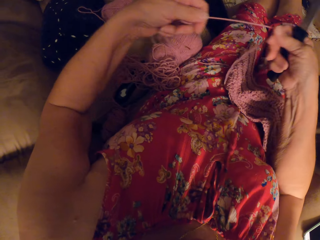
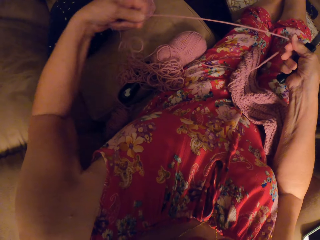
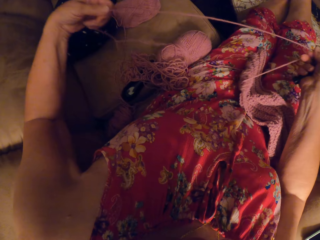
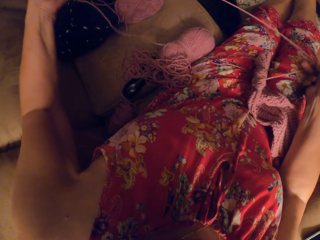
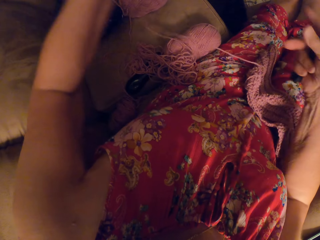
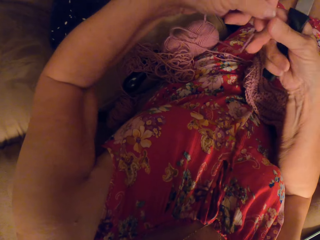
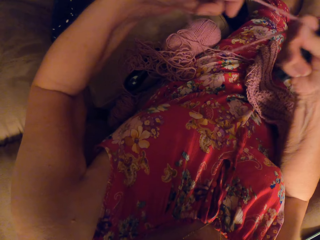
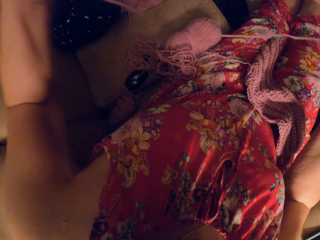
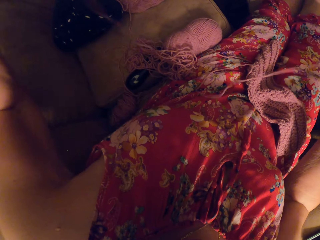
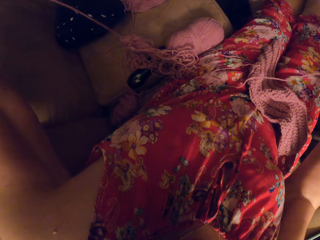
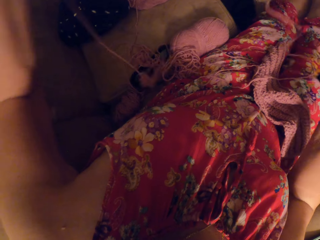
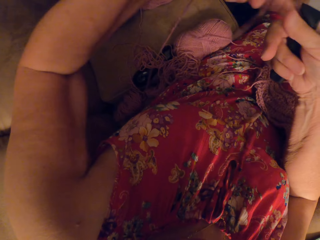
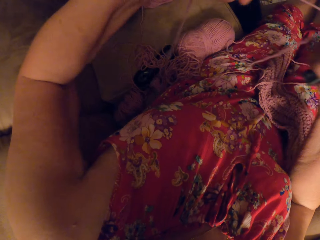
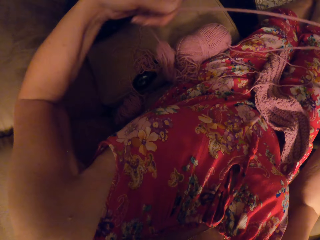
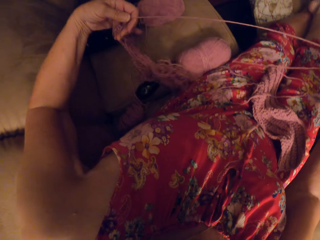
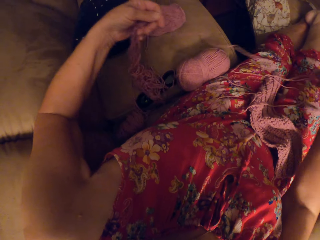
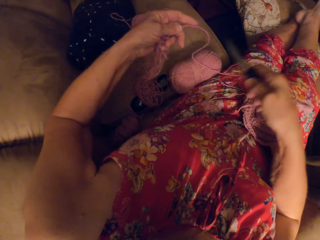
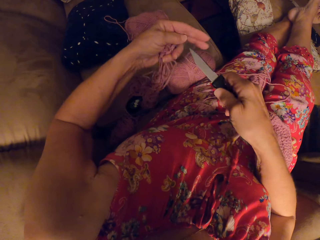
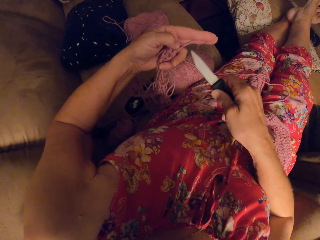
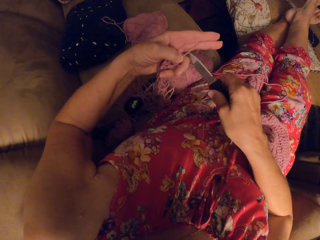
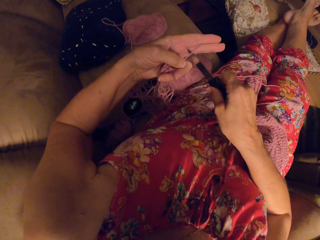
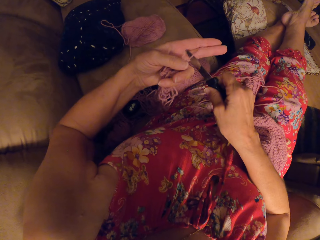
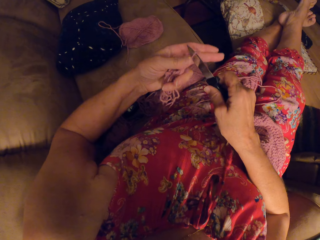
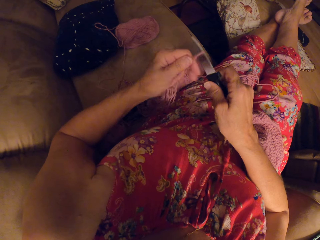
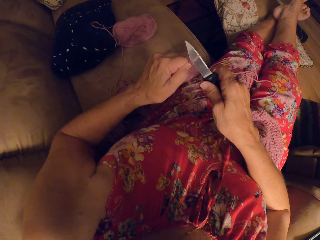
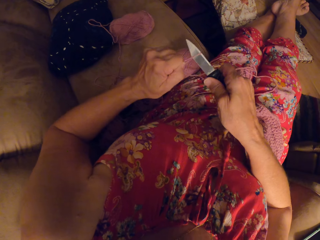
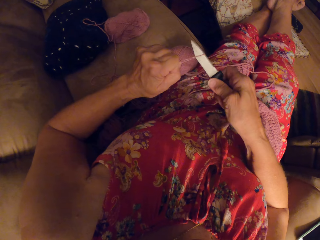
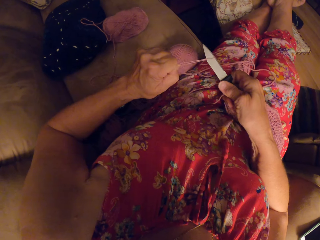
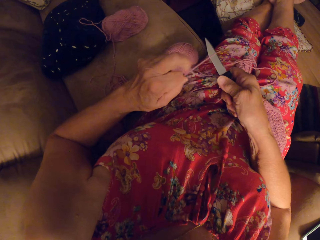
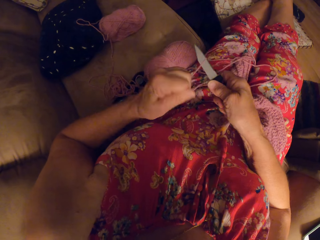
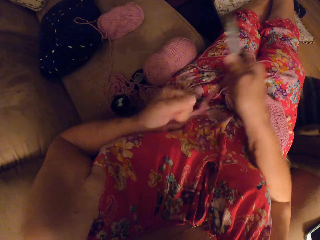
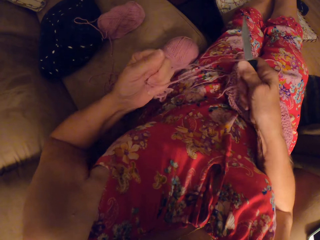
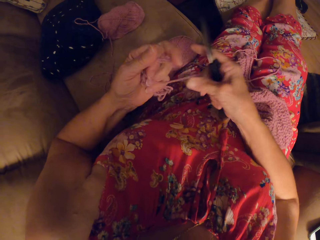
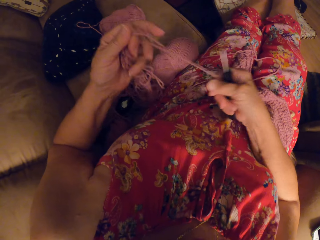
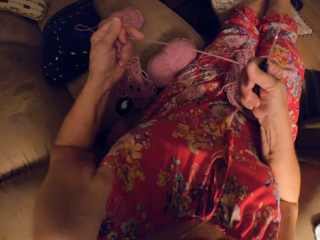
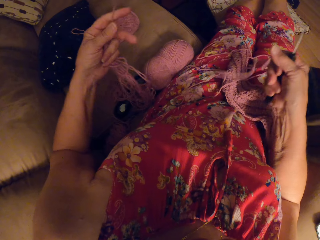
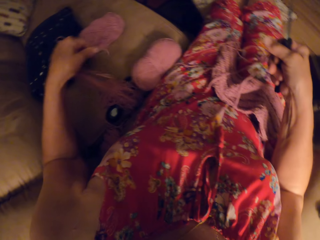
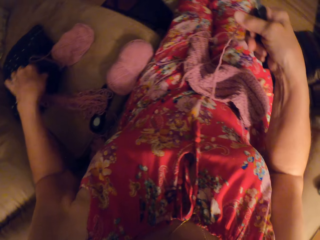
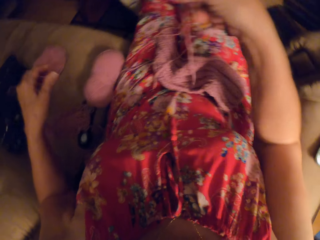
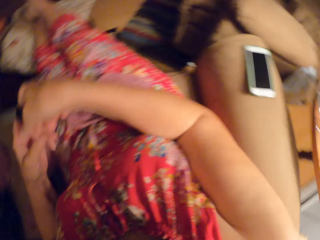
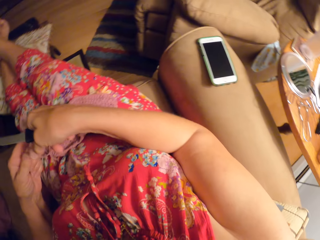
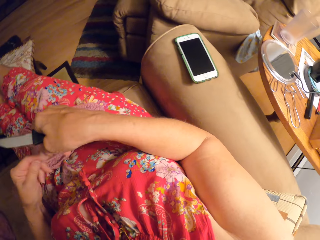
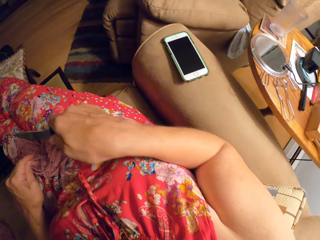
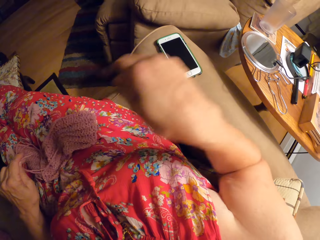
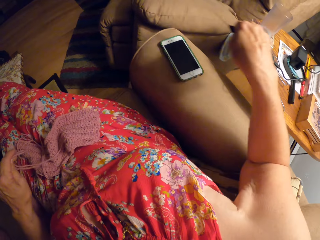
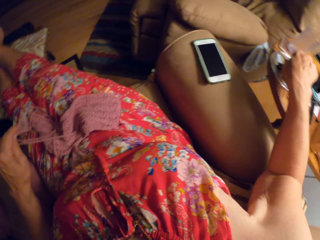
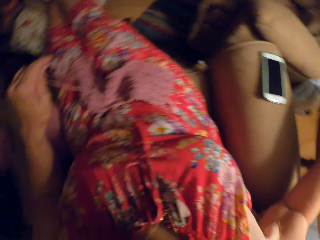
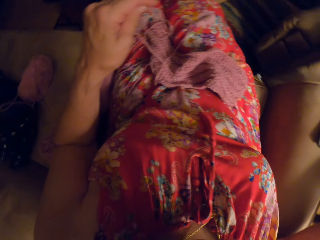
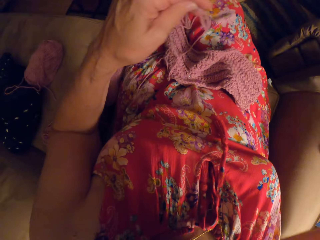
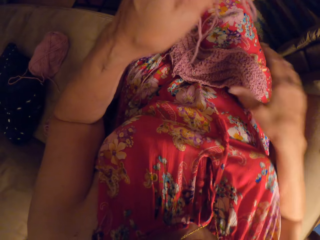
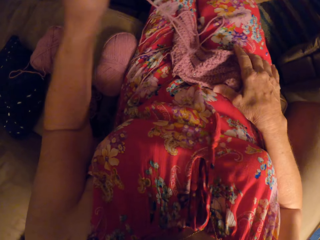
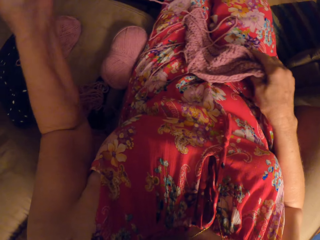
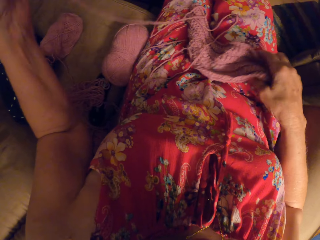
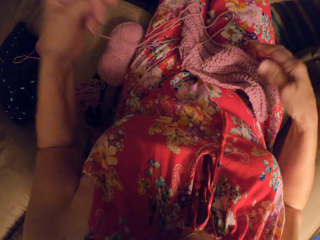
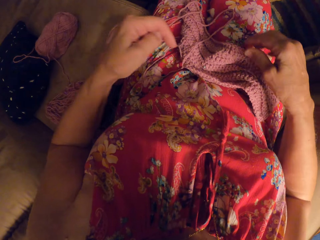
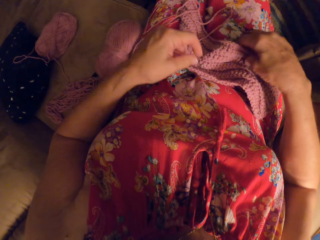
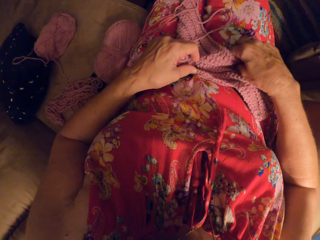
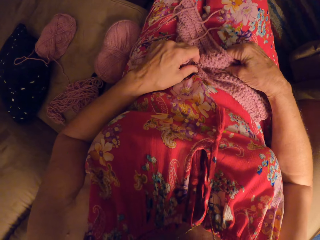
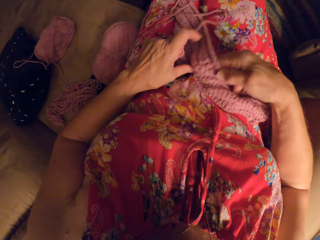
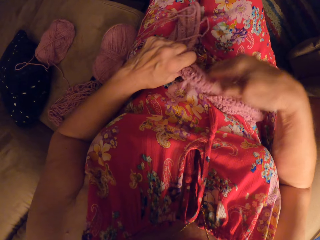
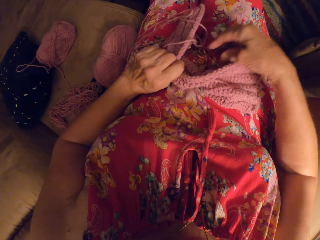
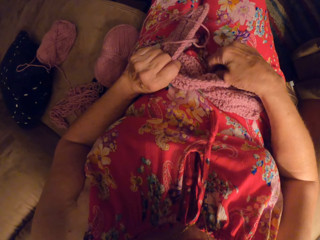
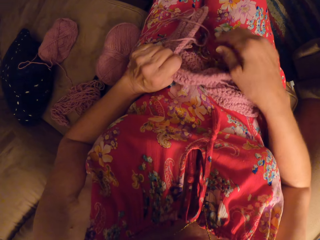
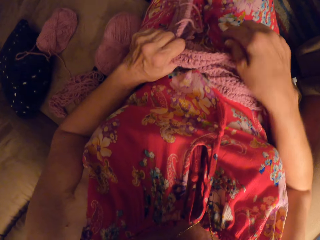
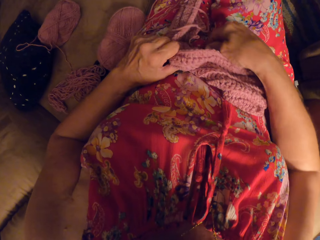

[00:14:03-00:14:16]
The camera wearer stretches the yarn with both hands. They cut the yarn with the knife. They return the thread, and drop the knife on a side table with the right hand.

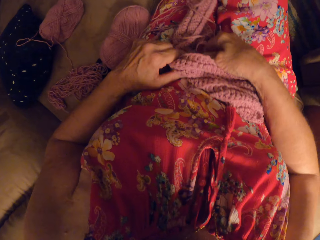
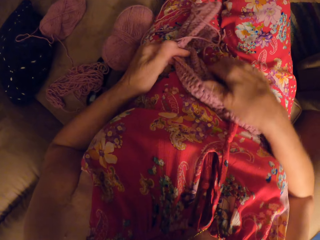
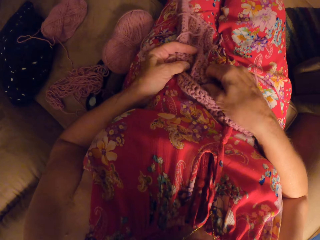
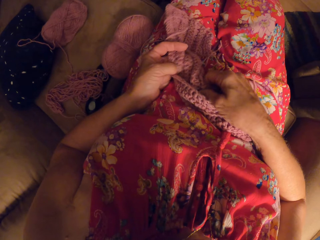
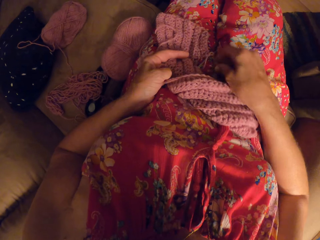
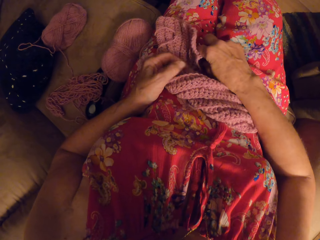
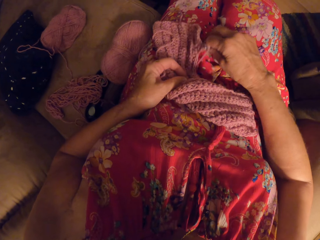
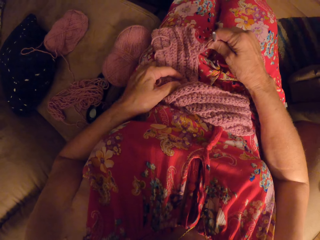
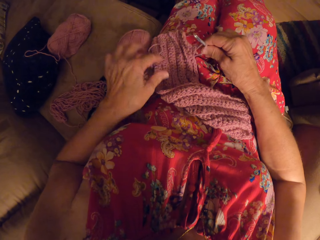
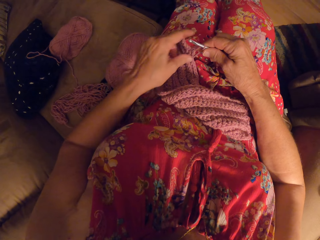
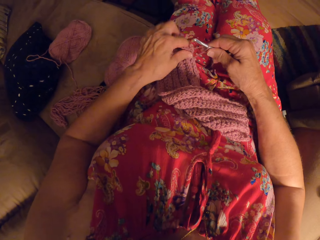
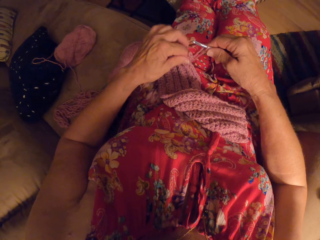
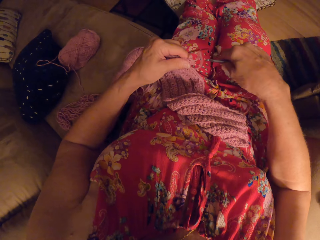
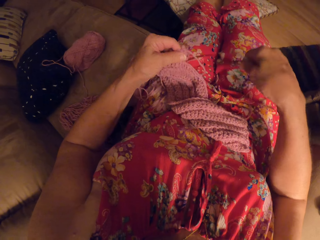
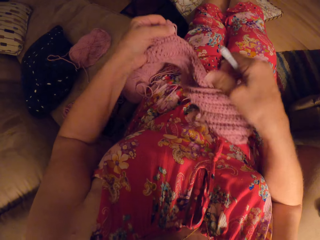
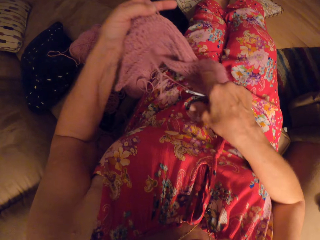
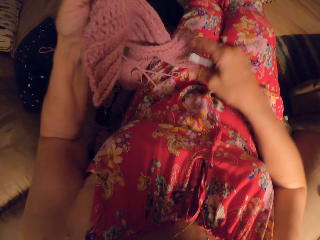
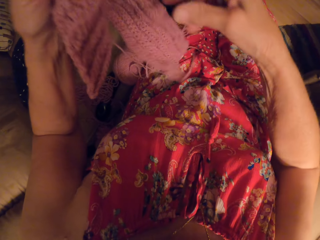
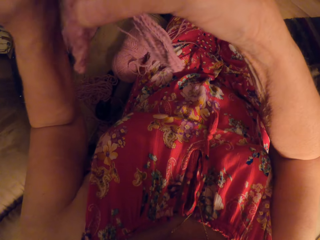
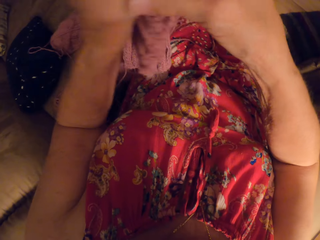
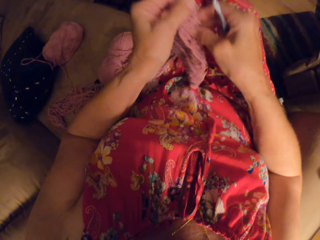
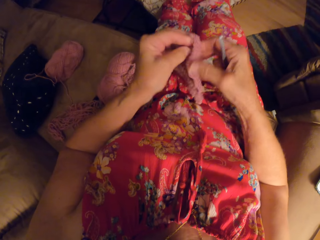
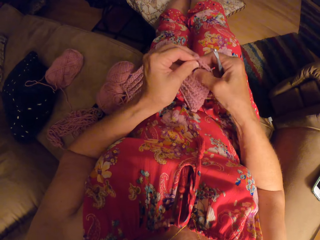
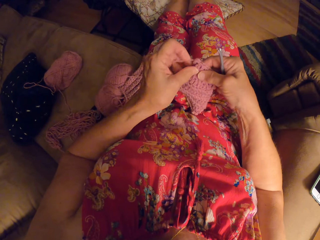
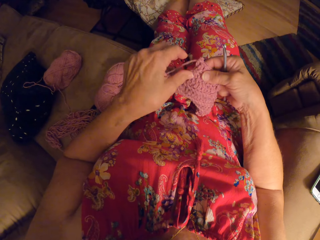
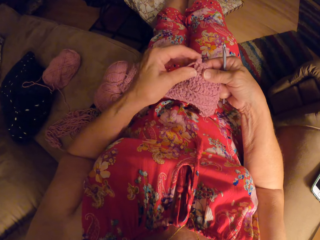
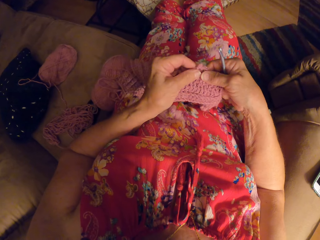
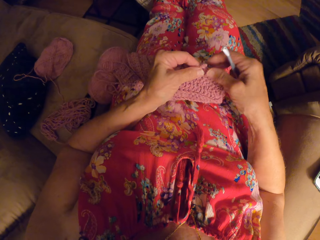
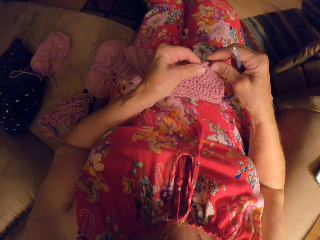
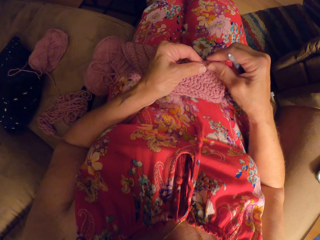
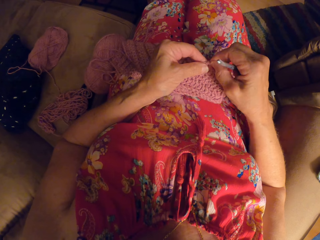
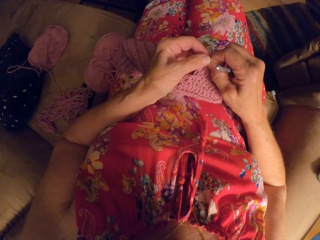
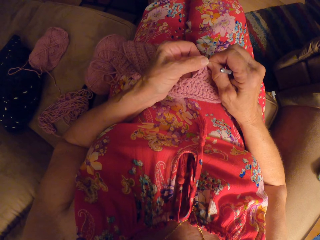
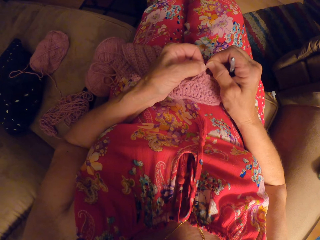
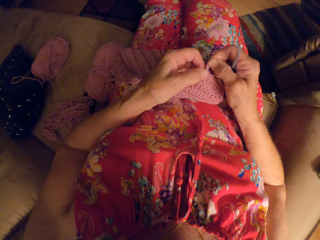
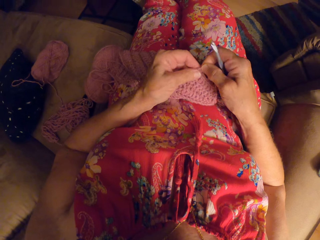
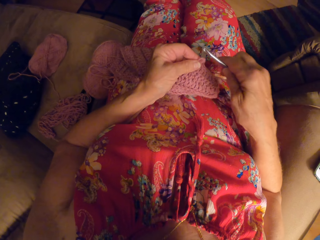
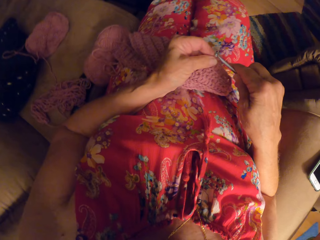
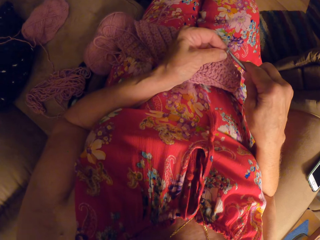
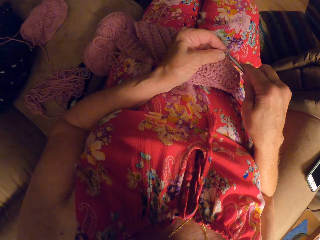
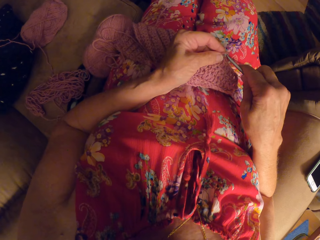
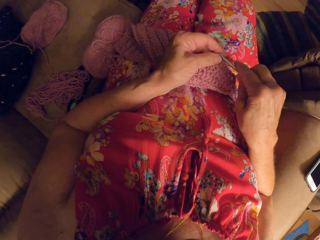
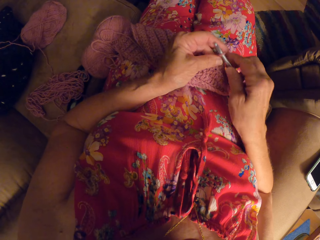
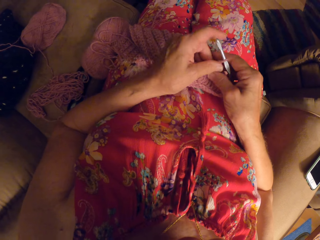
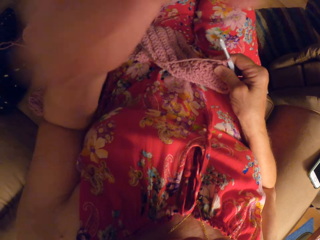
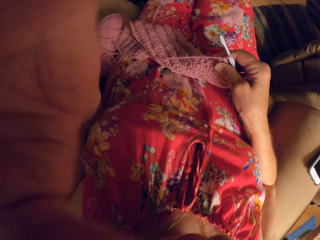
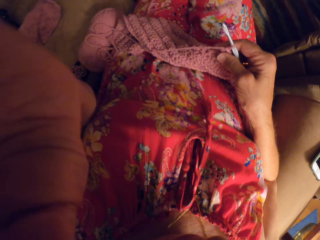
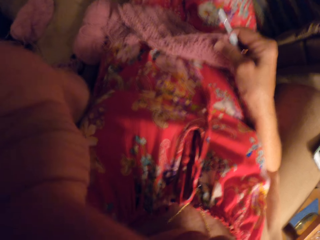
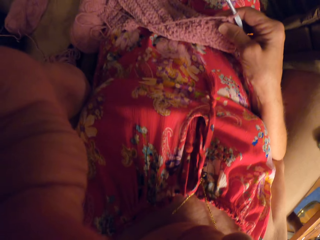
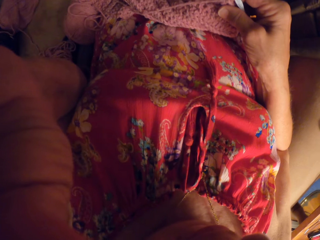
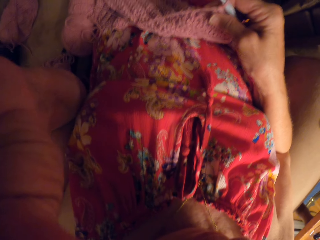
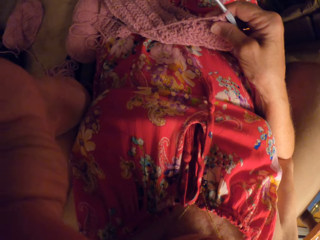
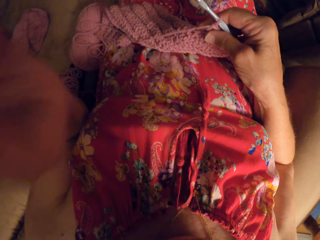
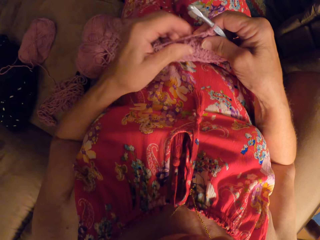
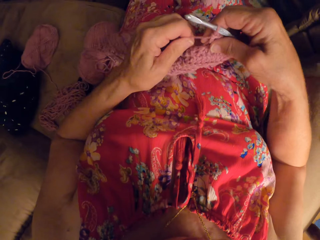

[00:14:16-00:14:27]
The camera wearer picks a crochet hook from thighs. They lift the fabric. They crochet with the yarn. They lift a hand, and touch the head with the left hand.
